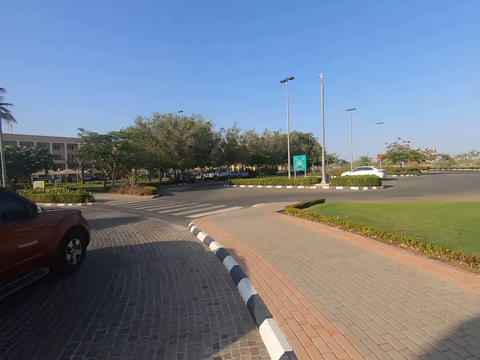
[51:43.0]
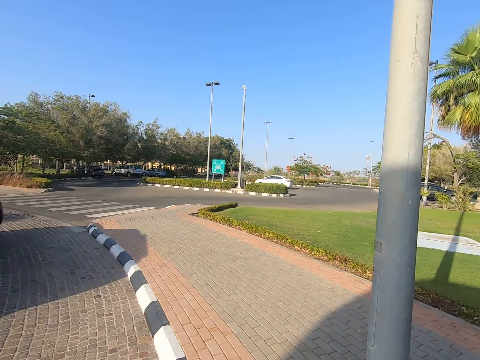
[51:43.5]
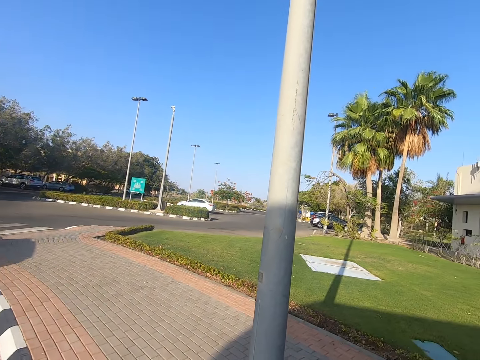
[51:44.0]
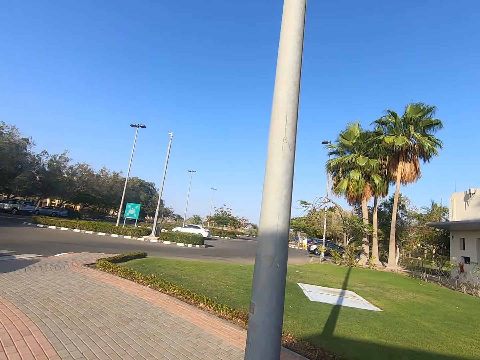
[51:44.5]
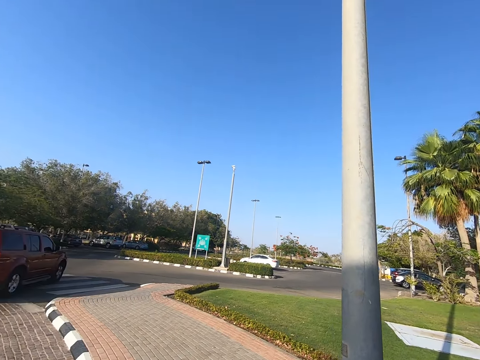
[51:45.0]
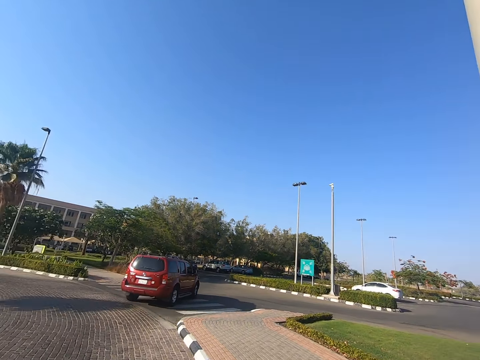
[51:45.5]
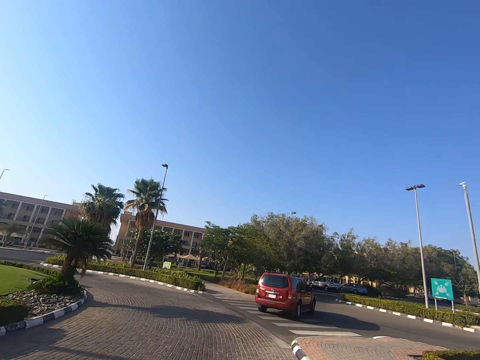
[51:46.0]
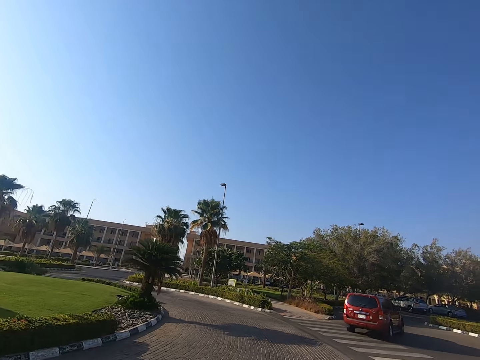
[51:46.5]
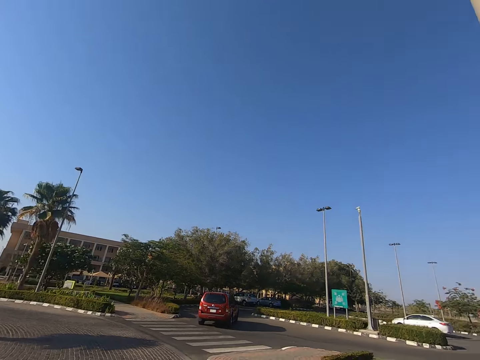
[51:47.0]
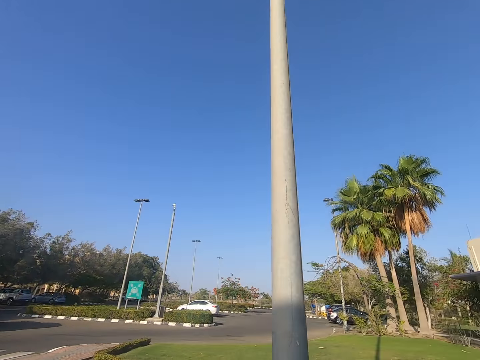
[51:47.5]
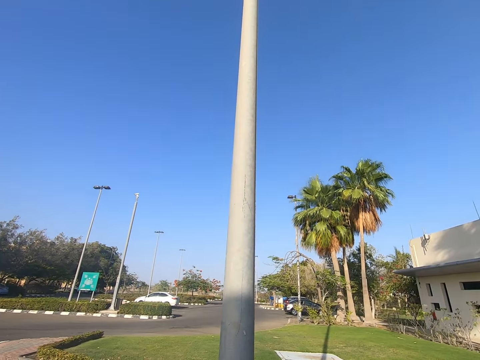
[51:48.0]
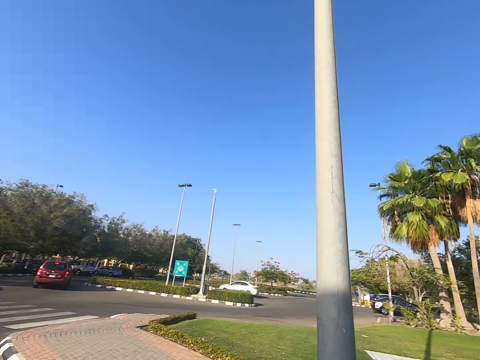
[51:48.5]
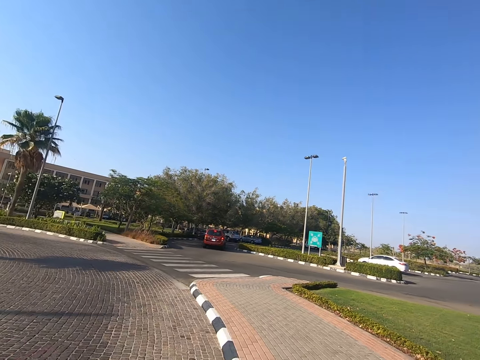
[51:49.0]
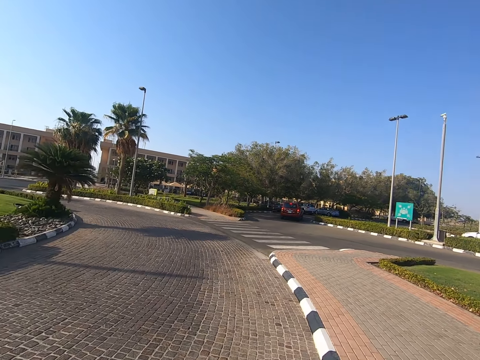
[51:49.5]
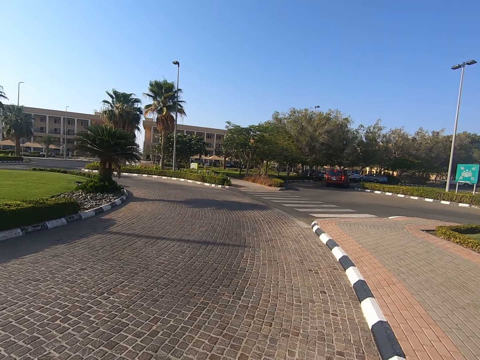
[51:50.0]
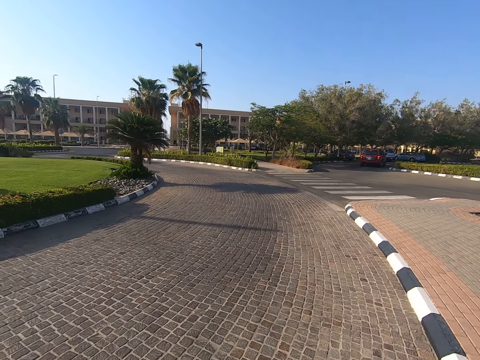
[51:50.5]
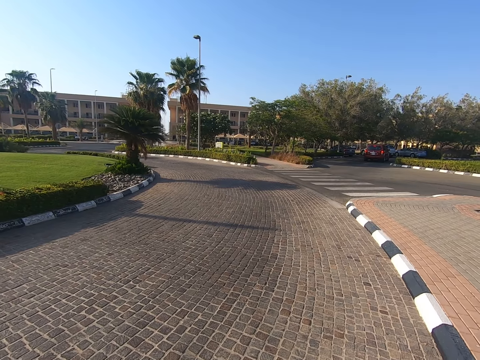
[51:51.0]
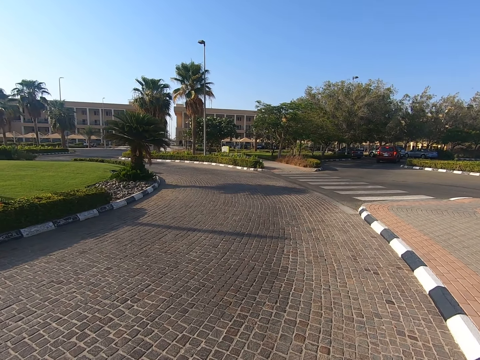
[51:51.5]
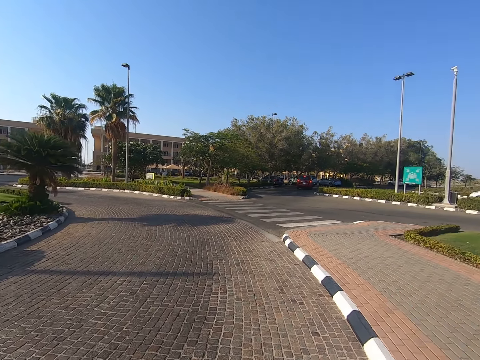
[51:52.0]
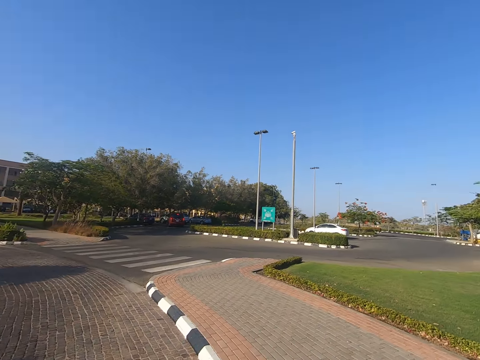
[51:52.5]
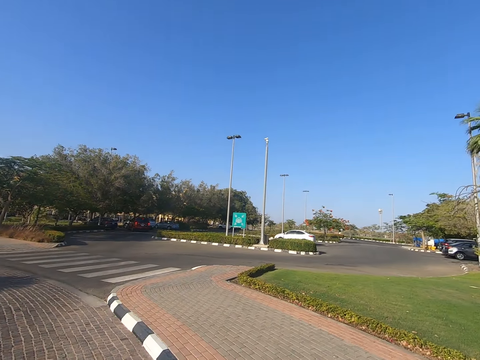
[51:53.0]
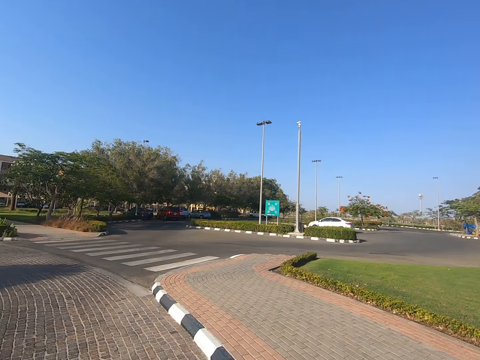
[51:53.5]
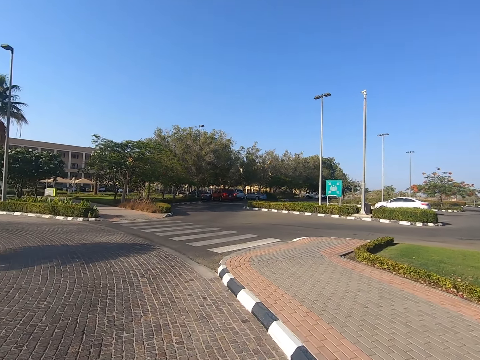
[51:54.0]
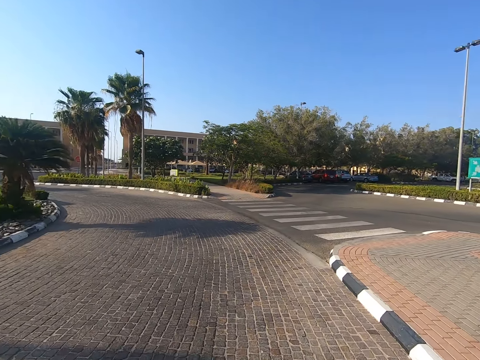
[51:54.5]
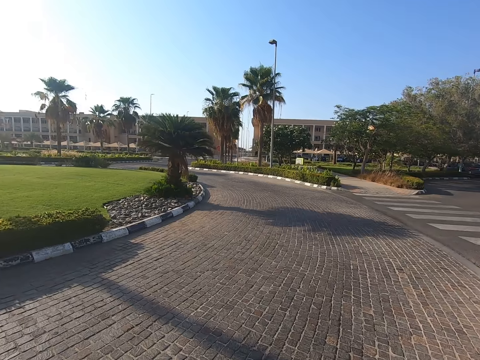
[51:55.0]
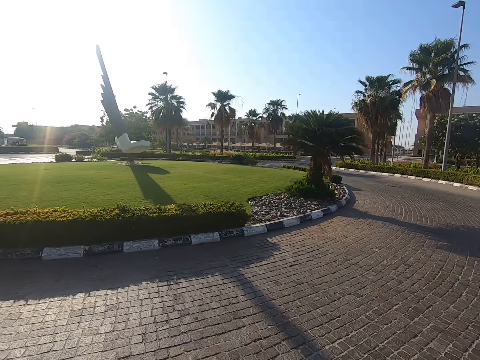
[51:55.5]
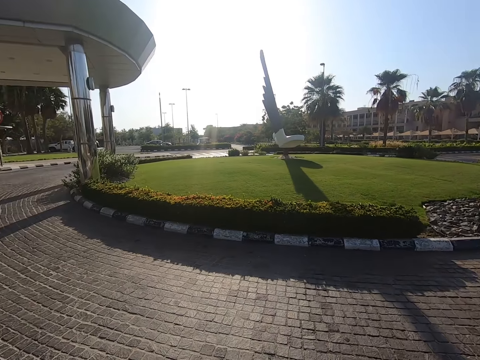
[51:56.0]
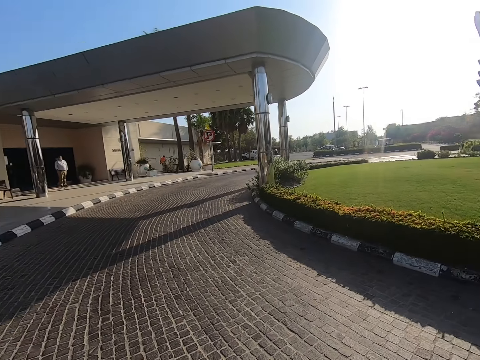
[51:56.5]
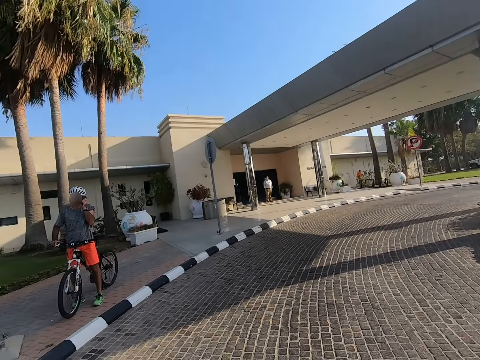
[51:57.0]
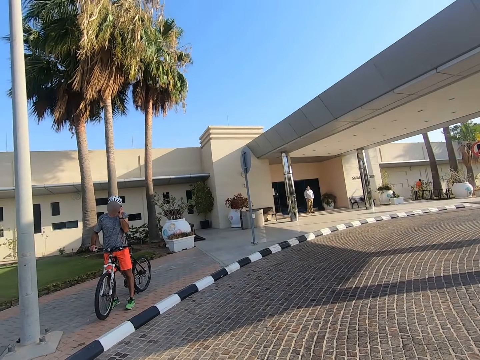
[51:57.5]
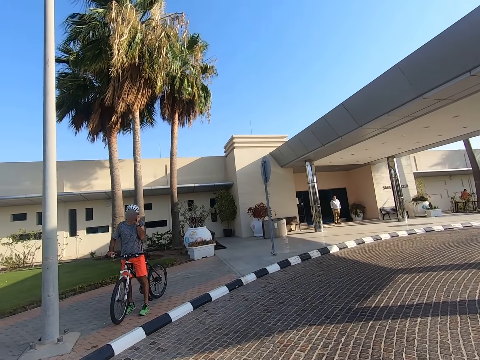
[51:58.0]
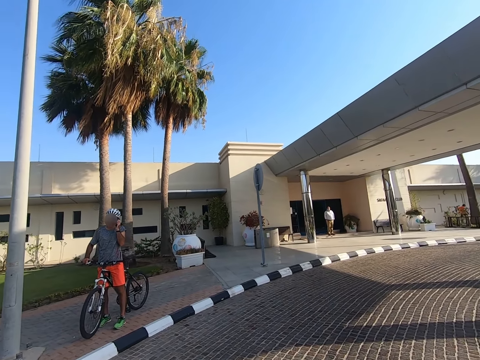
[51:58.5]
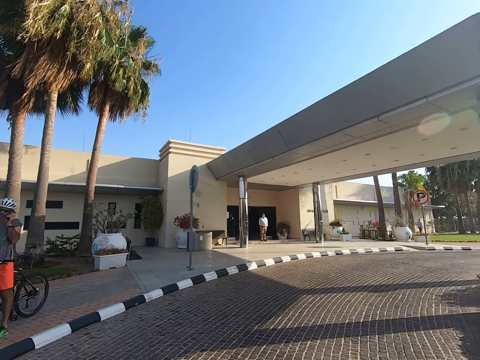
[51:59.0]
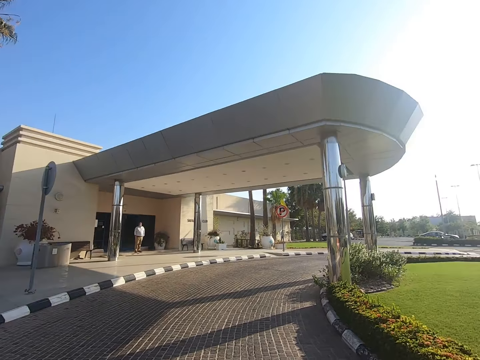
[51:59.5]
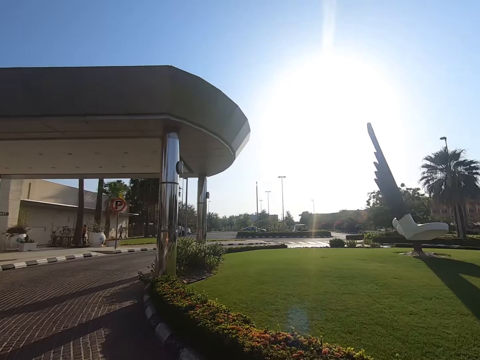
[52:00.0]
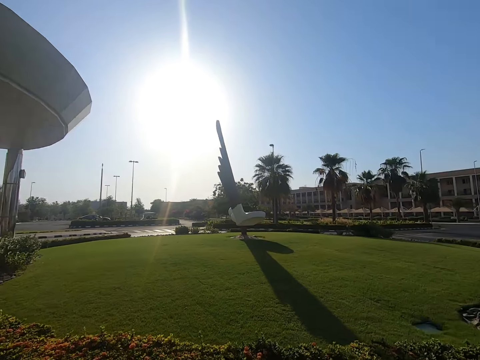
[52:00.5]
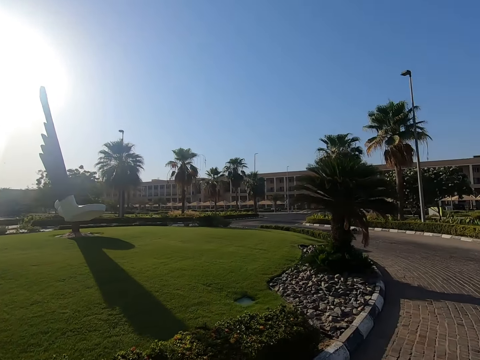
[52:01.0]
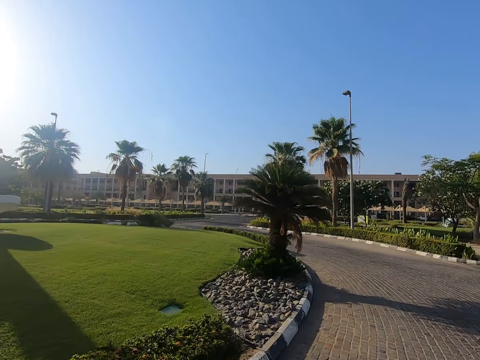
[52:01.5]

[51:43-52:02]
The camera wearer looks around. They stare at the car. They raise their left hand towards something. They stare at the walkway. They walk on the road. They turn around the walkway. They look around. A man talks on the phone.

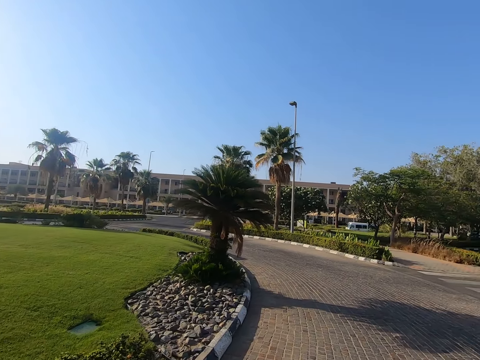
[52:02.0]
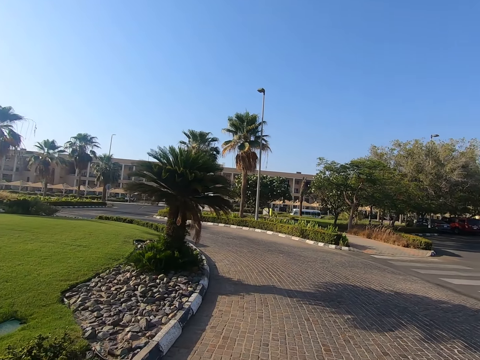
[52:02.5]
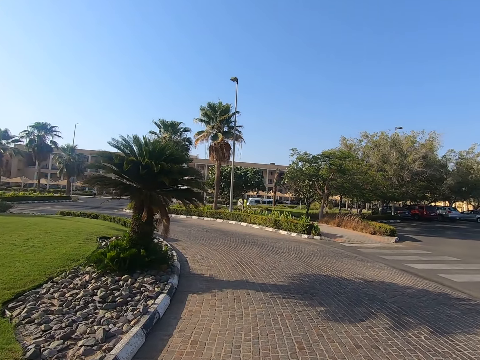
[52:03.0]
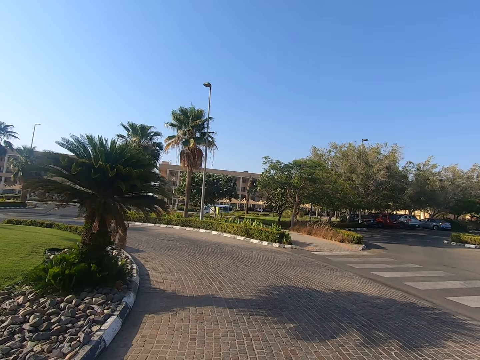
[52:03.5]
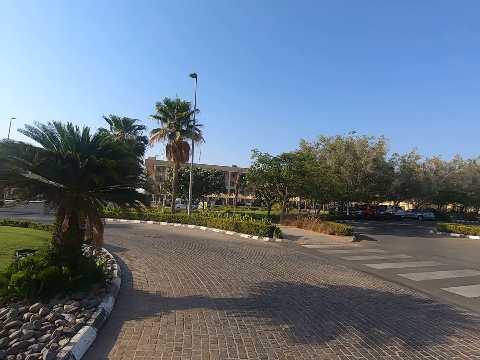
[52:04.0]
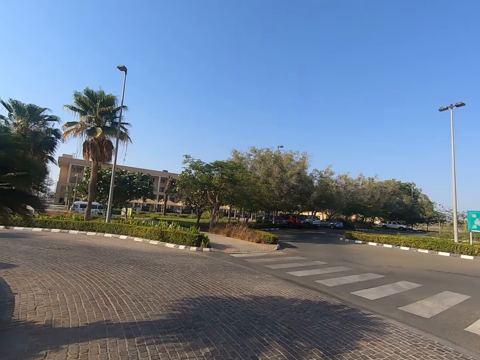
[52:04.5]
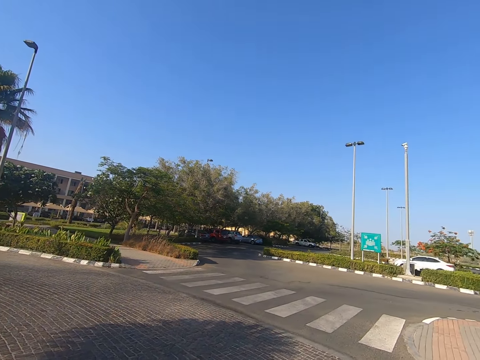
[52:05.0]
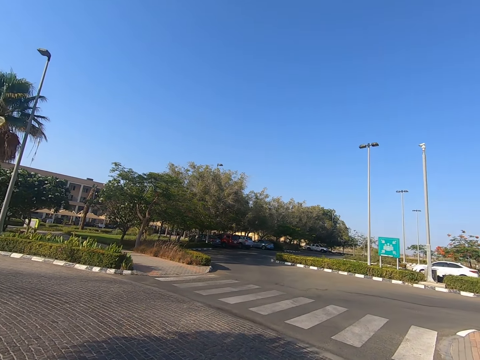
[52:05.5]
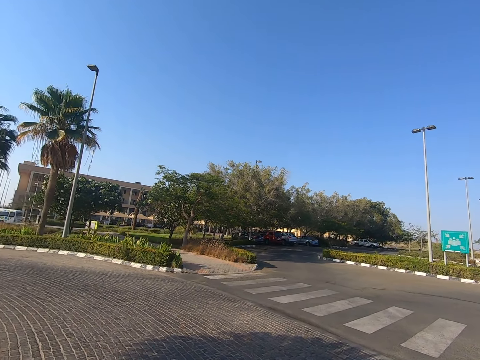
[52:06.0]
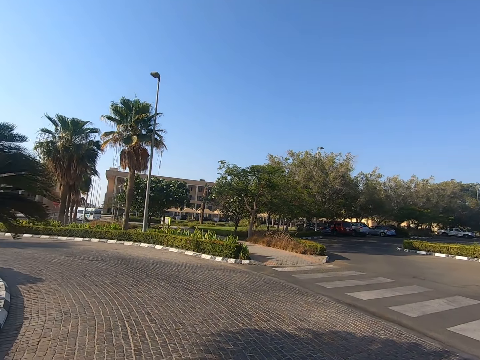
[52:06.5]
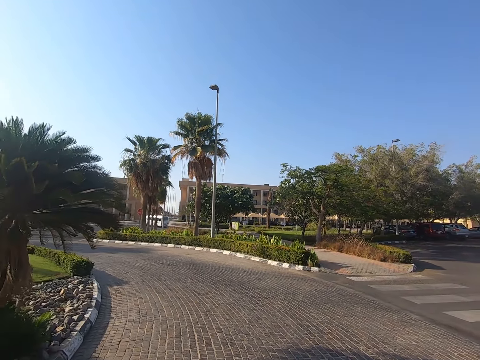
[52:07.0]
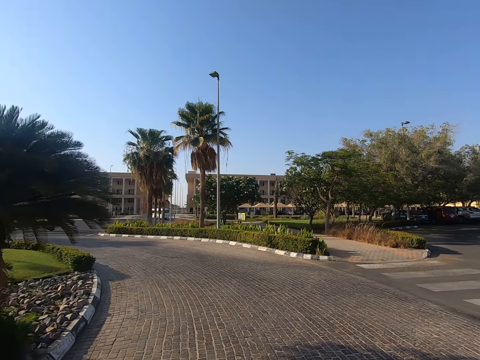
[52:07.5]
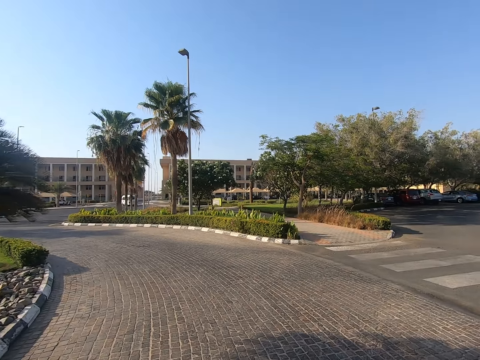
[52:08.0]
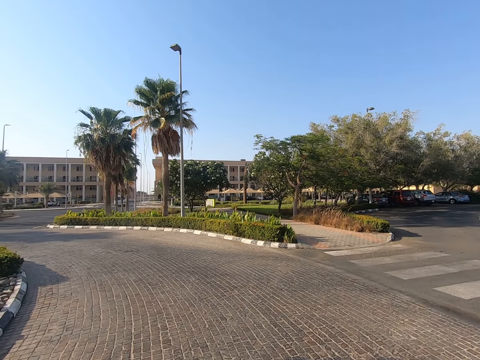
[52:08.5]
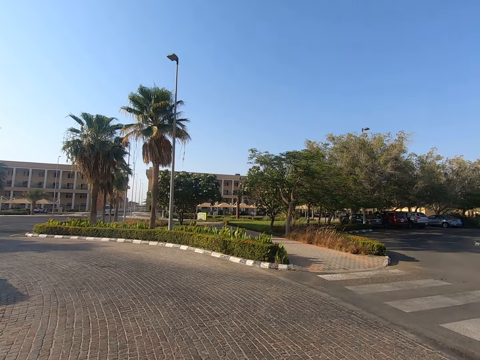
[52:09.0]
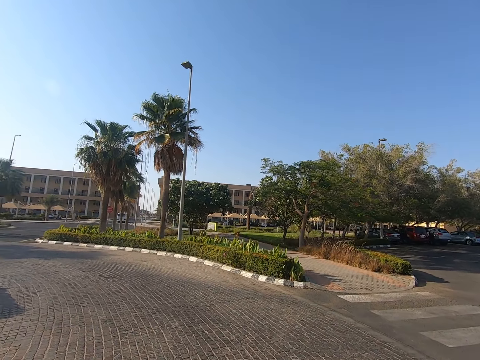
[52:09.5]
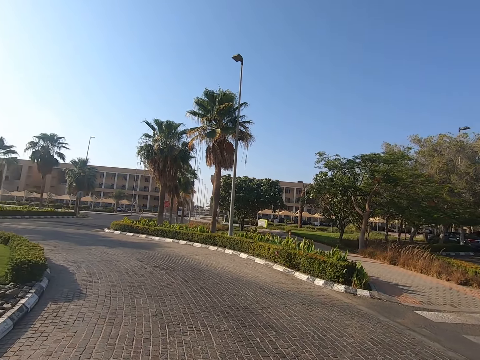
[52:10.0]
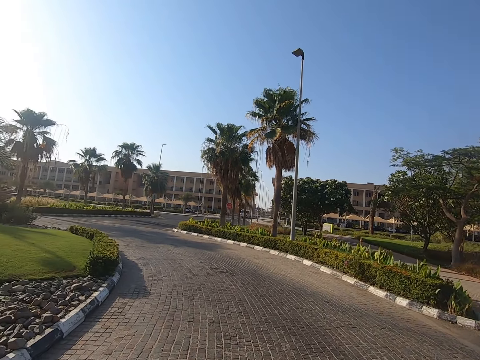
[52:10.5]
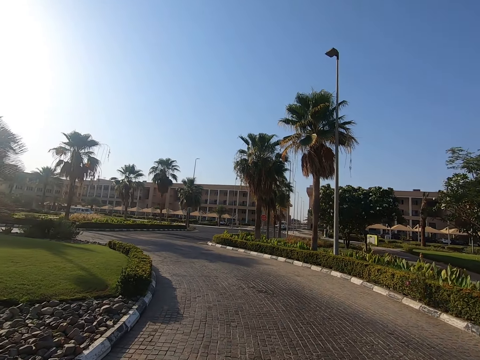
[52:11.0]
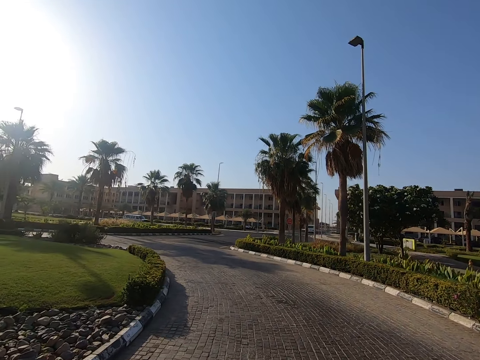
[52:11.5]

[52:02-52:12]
The camera wearer walks along the walkway.
